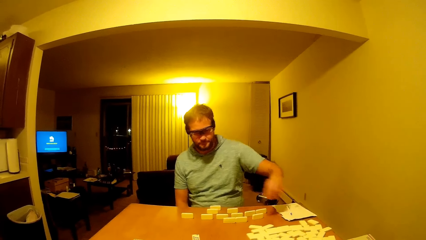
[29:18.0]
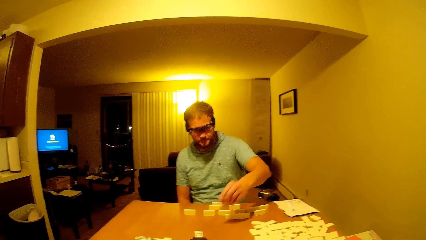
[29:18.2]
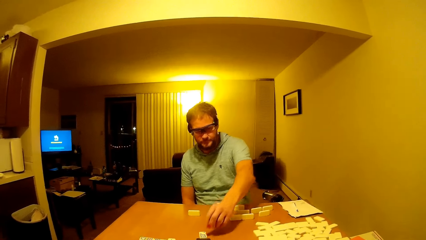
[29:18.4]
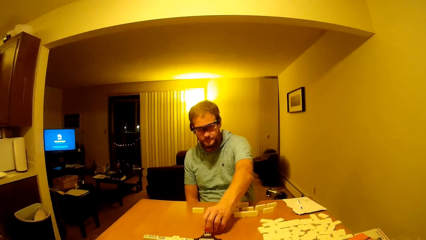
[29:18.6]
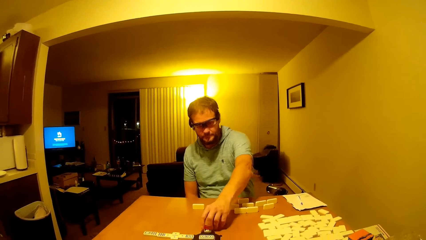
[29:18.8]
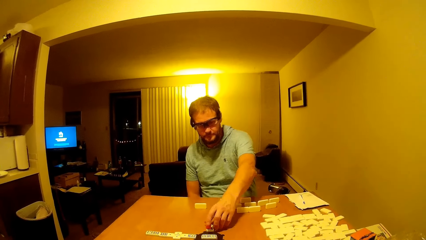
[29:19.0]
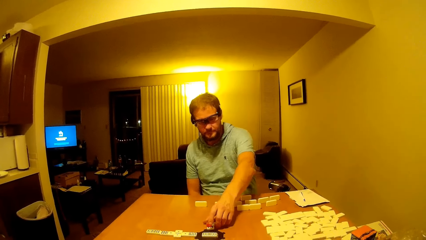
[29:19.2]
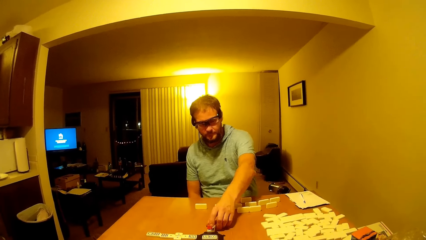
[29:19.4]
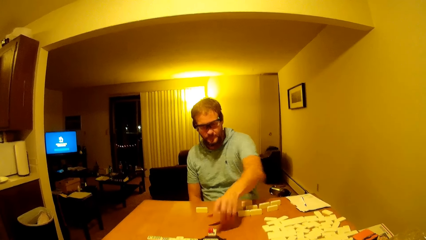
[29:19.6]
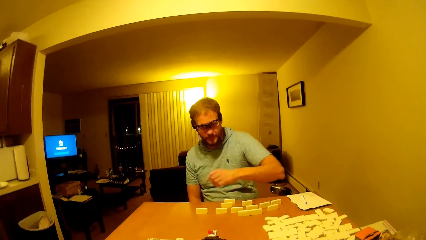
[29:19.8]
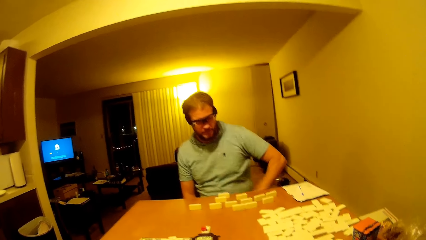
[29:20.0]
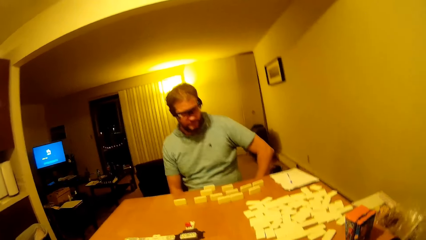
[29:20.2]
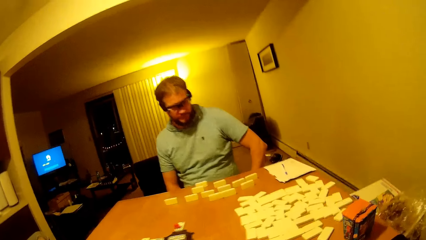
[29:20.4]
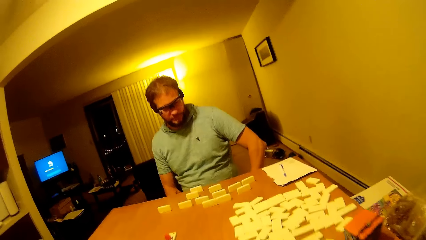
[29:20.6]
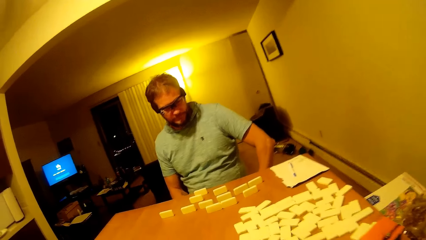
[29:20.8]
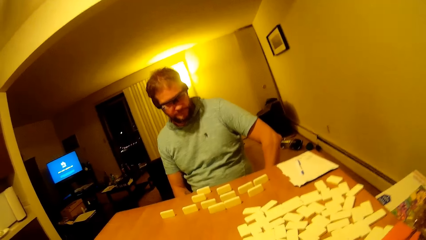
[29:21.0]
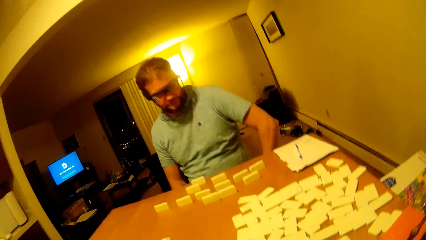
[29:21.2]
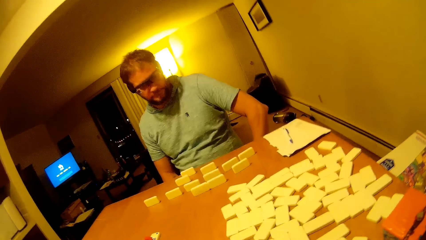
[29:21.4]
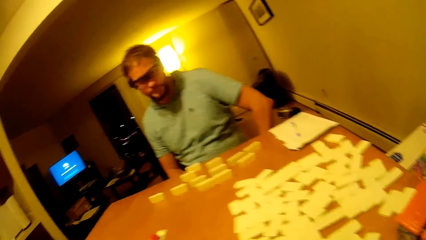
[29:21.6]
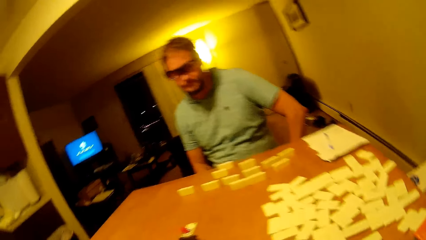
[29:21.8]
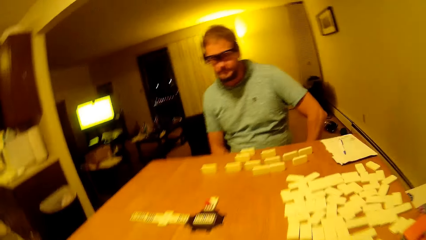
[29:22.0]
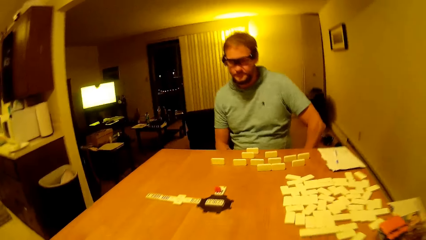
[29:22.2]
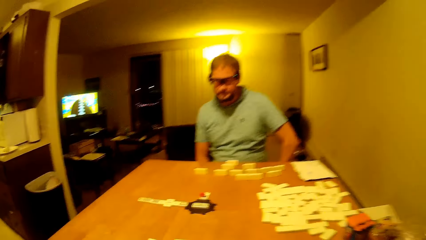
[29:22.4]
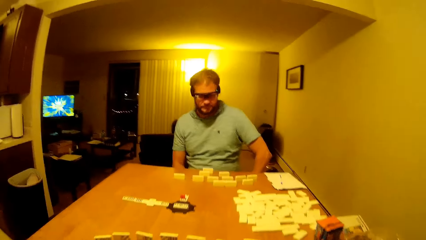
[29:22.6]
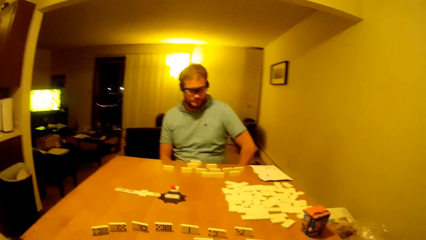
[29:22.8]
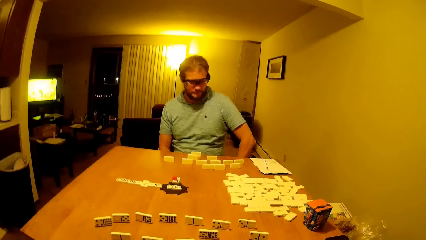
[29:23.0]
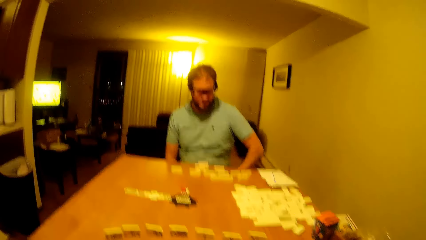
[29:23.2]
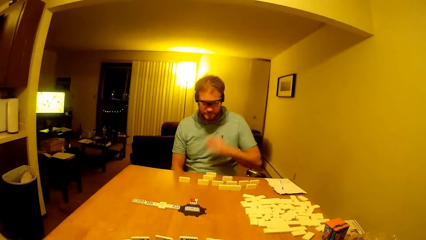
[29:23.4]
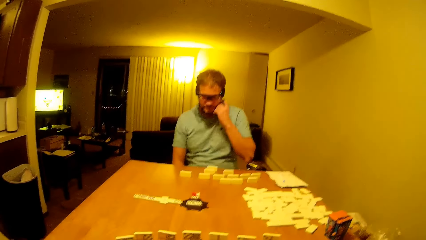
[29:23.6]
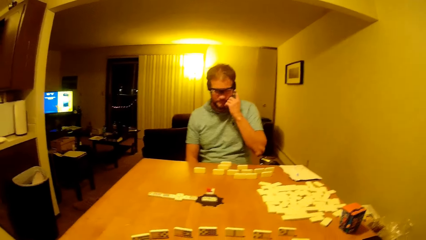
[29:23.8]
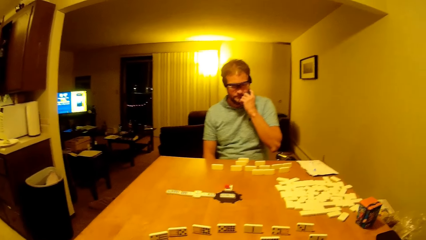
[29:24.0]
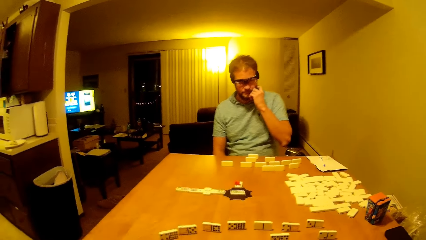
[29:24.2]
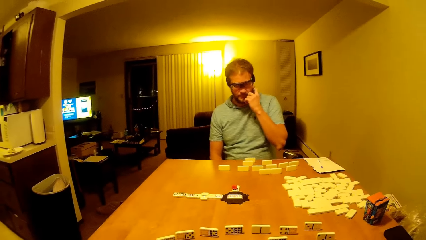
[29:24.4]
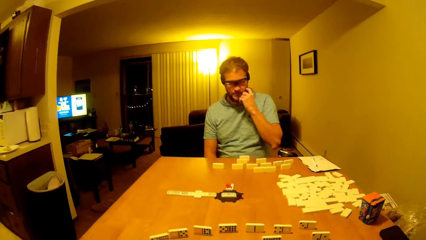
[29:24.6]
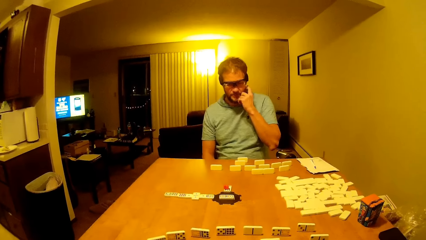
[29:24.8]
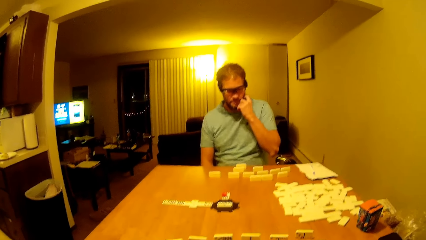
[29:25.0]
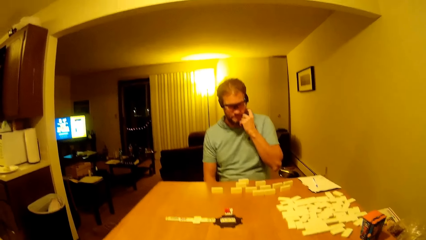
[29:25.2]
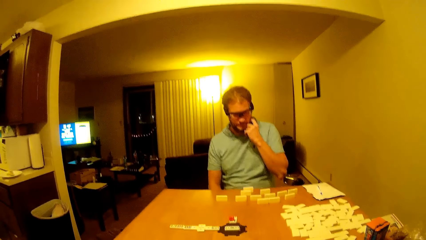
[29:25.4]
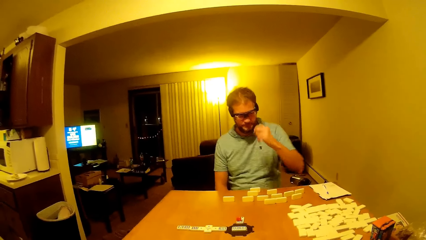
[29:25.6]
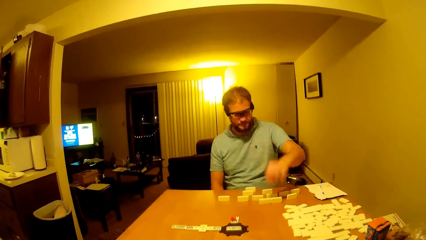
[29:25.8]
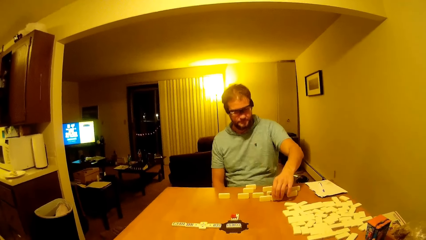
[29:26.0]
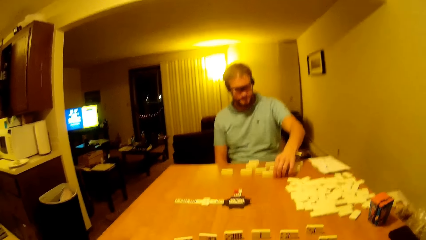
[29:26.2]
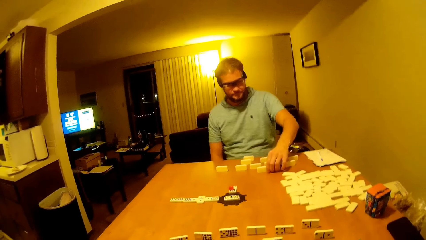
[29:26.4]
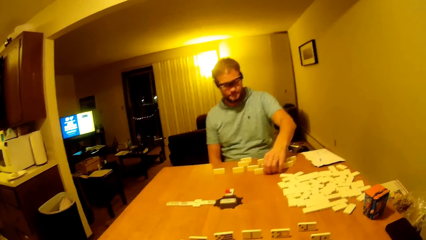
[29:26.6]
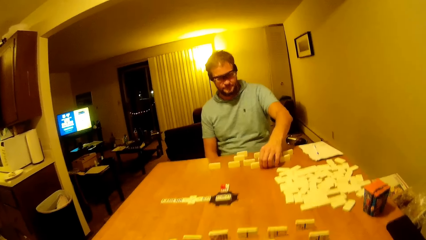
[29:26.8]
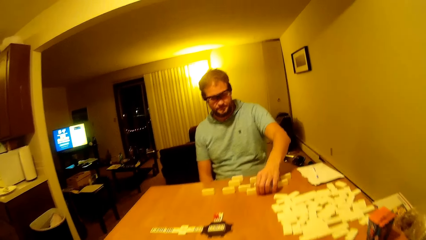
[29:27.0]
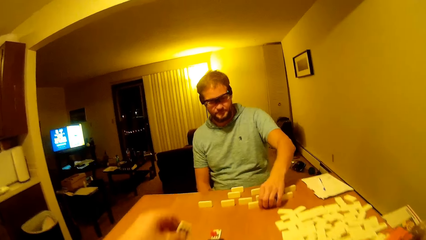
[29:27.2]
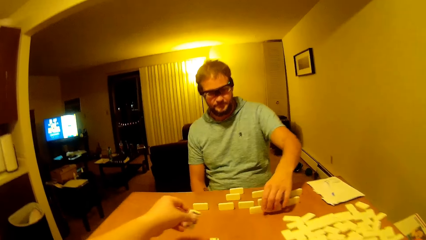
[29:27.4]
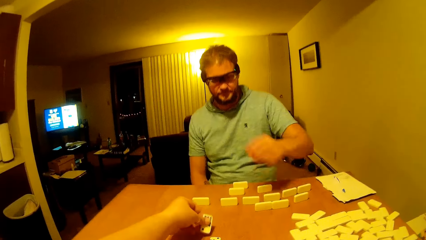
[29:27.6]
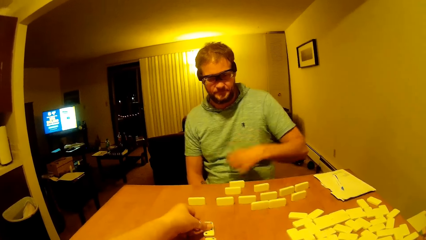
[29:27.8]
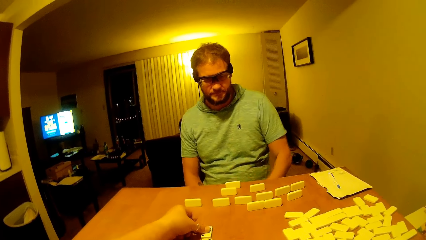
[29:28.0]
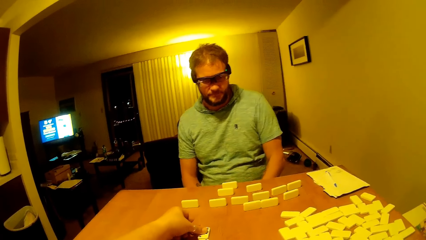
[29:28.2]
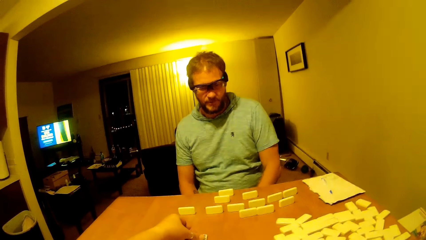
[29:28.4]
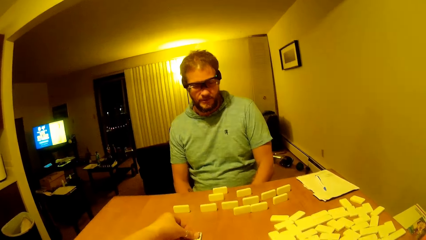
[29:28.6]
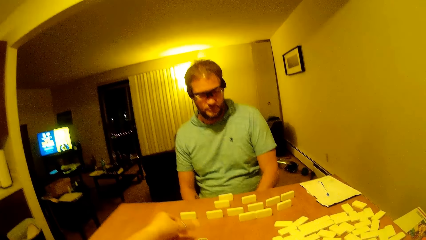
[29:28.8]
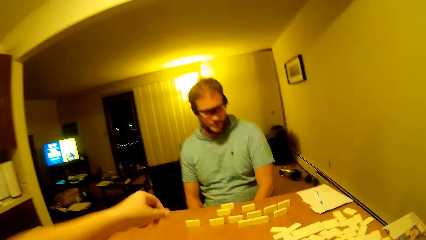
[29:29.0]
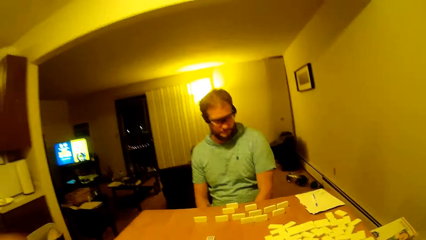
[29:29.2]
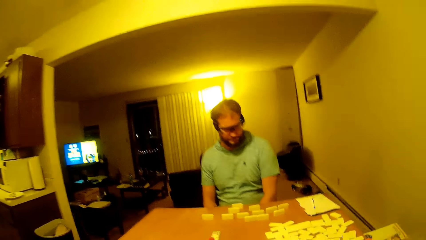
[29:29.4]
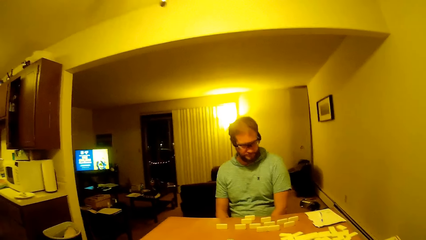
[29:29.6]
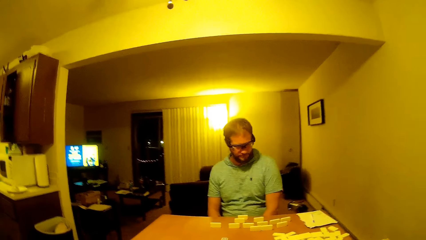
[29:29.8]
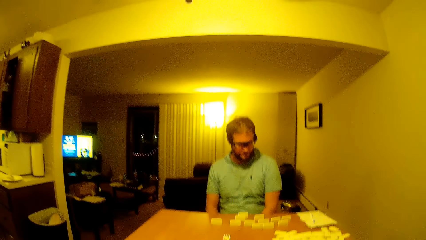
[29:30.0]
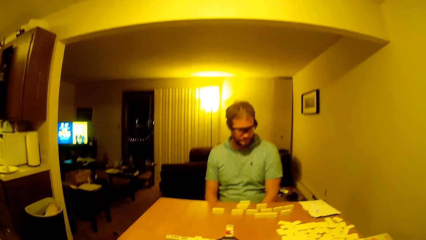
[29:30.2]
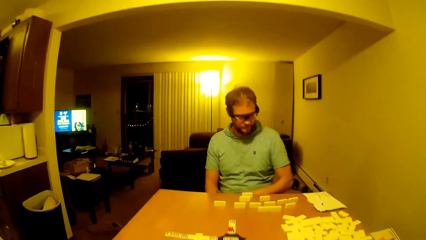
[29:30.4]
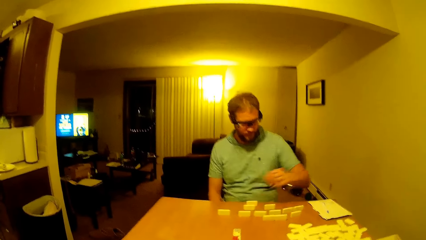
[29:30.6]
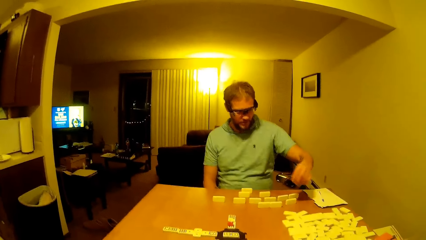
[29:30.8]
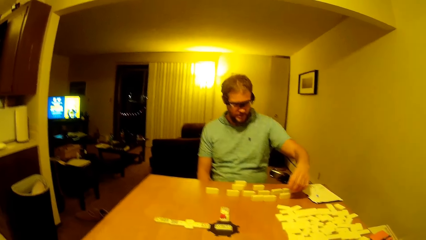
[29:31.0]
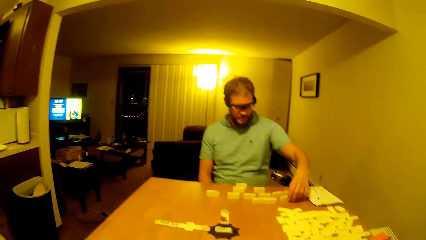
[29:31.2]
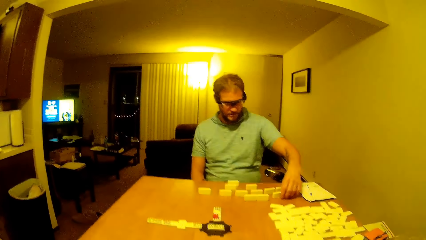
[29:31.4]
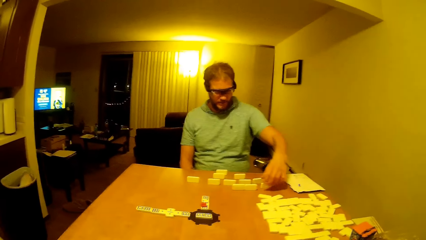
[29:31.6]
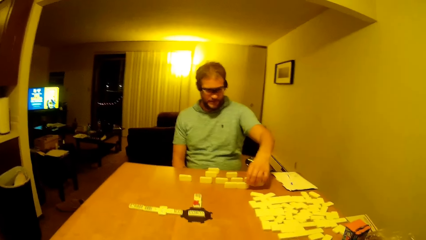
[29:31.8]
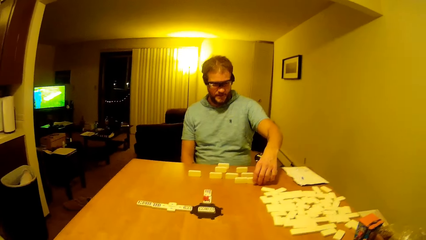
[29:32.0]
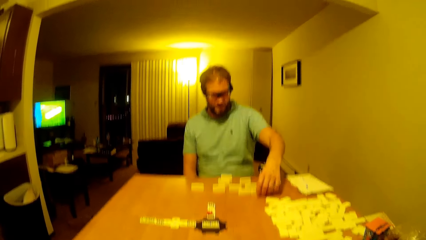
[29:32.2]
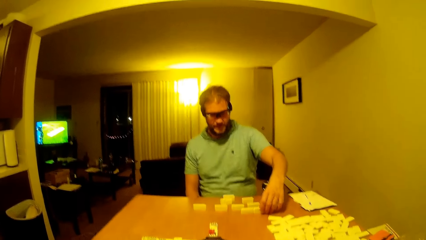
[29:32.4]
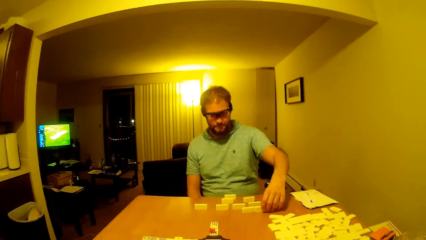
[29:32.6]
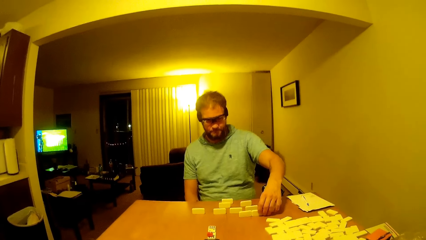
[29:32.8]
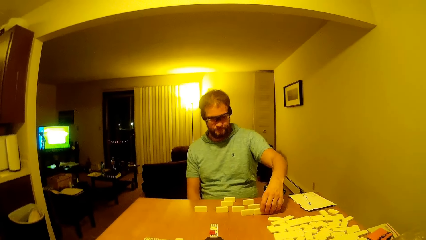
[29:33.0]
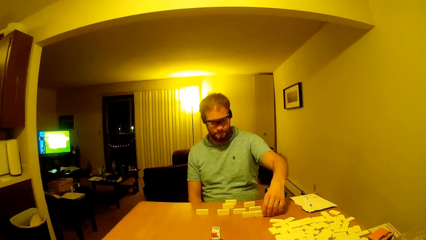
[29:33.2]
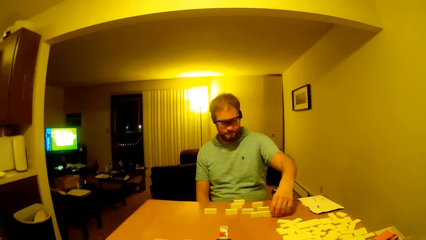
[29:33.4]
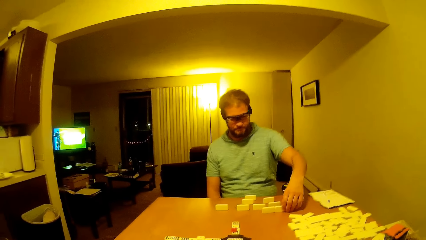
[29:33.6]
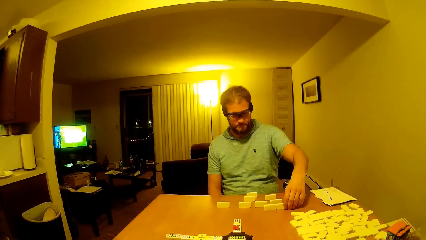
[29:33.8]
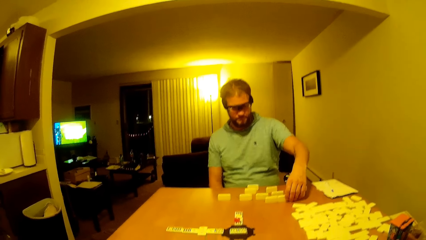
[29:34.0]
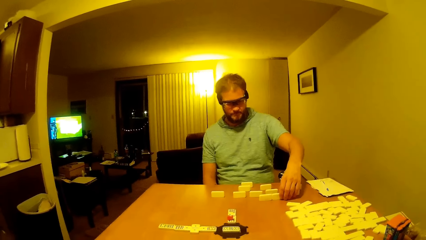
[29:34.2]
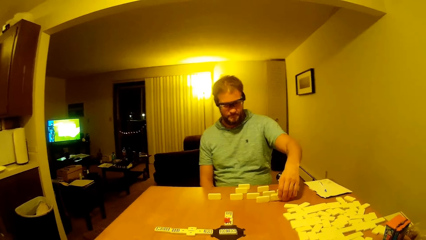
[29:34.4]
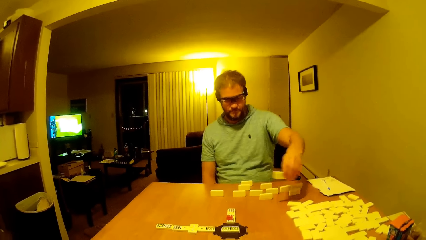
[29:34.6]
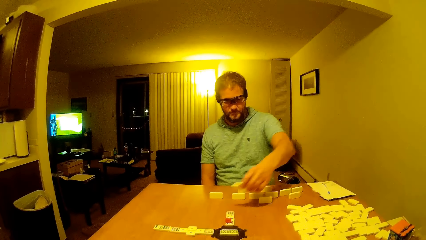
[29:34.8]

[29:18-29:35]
A man picks up a plastic from the table. The man places the dice on the table and lifts the hand up. The man touches the face. The camera wearer moves the dice forward. The man moves the hands forward. The camera wearer plays dominoes. The man lifts the hand up. The camera wearer lifts the hand up. The man touches the dice.
